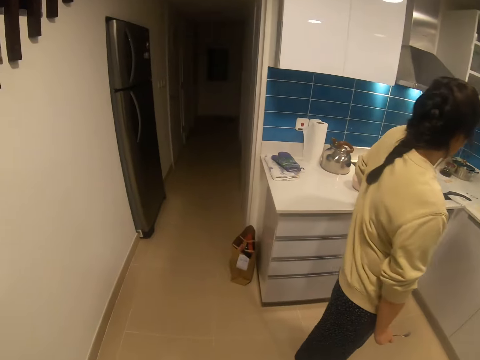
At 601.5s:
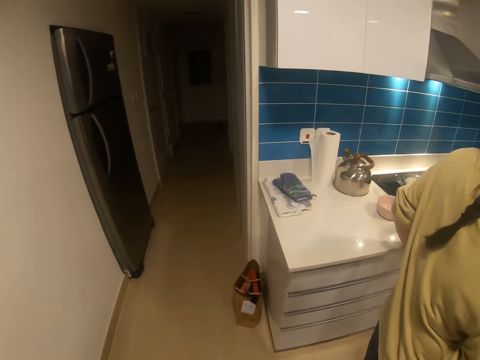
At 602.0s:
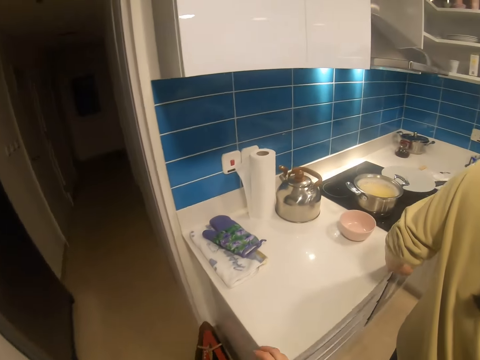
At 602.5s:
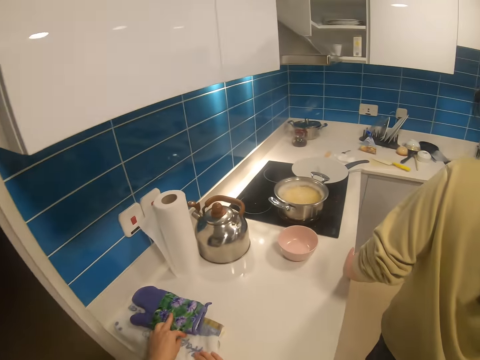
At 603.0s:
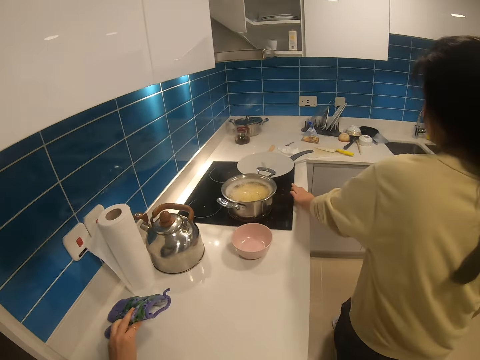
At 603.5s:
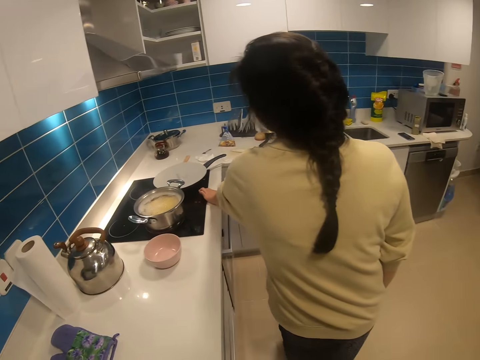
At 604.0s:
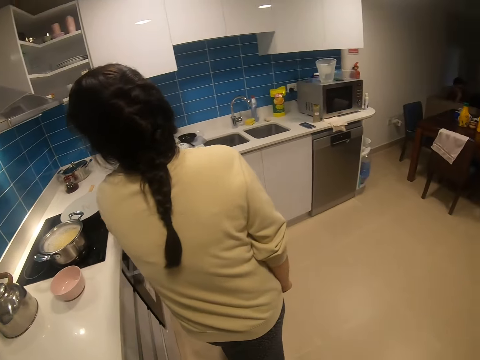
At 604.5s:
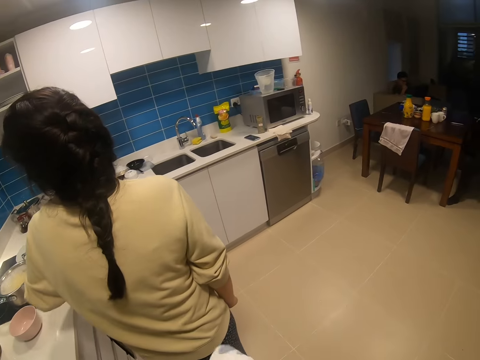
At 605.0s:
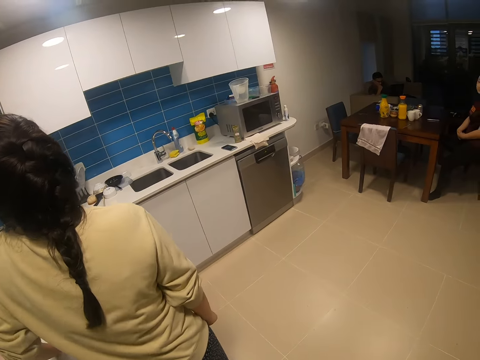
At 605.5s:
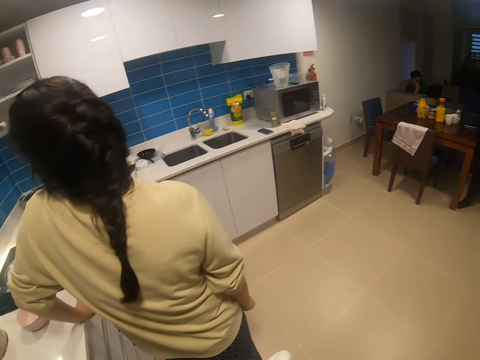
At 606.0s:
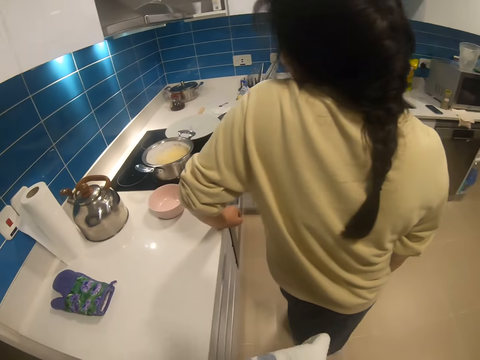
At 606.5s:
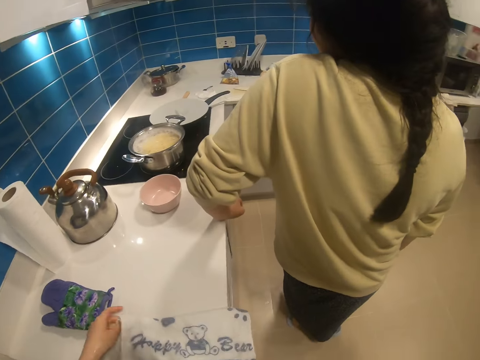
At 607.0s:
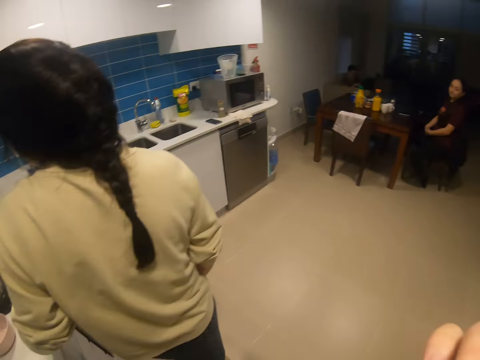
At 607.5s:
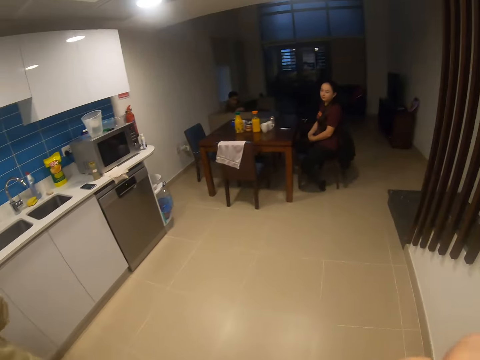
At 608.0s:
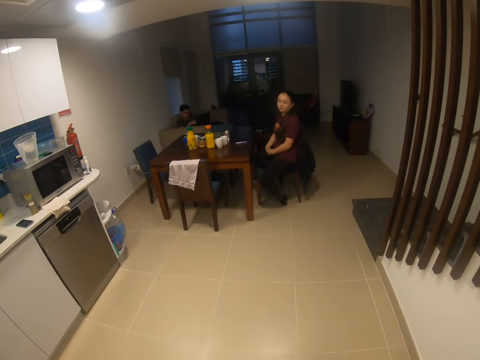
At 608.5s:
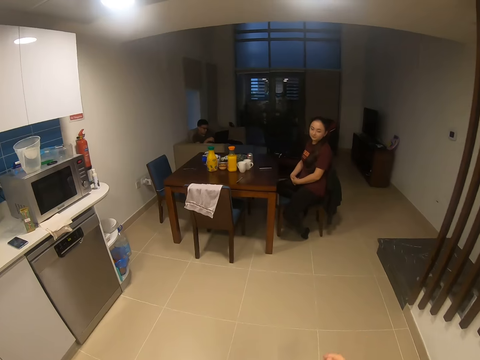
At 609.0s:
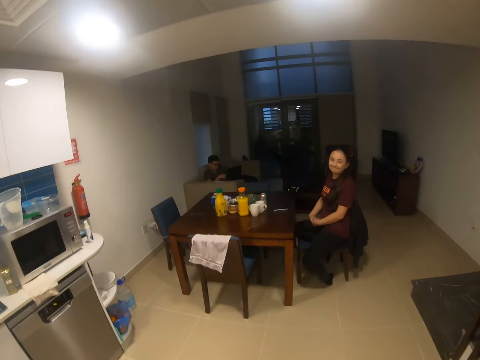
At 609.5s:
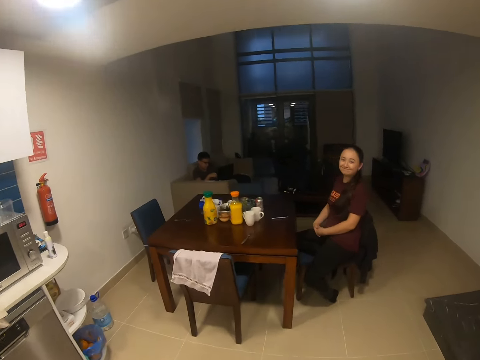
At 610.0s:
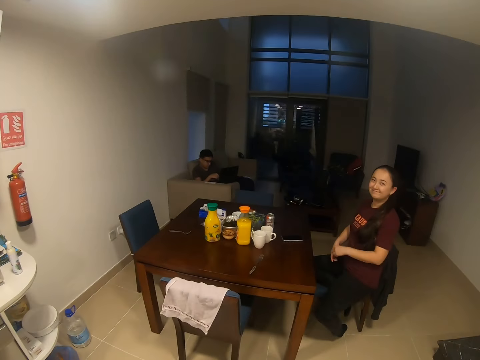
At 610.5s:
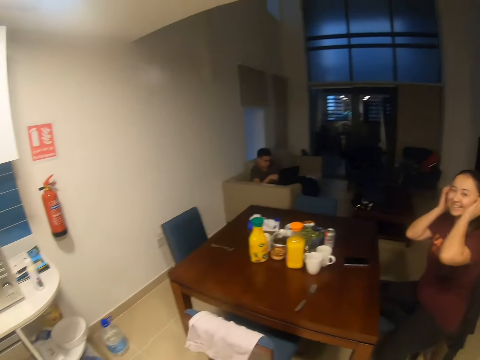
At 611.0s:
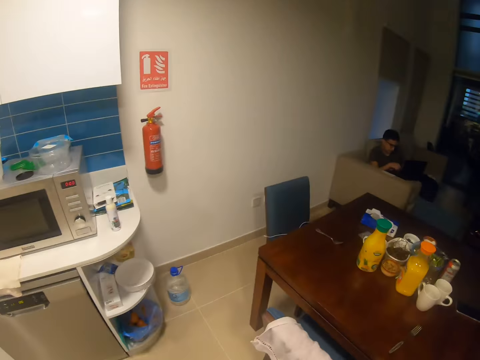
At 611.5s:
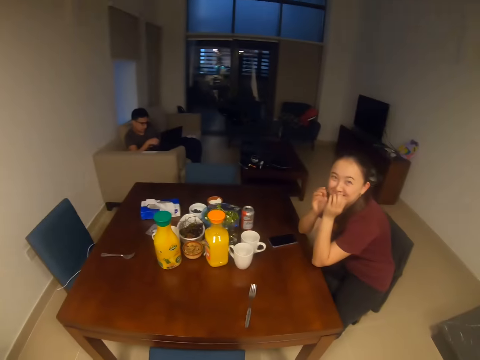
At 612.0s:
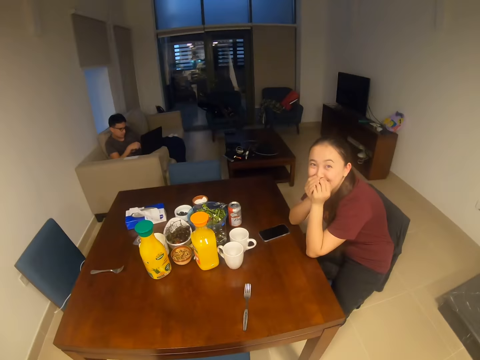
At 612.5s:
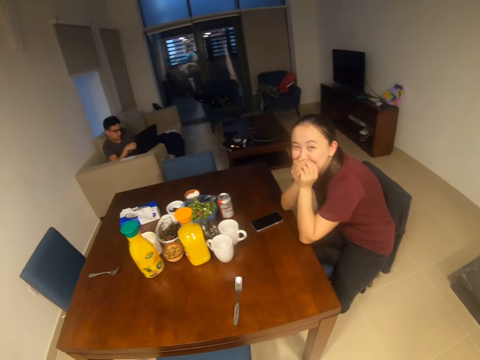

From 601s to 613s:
The camera wearer walks in the kitchen. They pick up a napkin. They wipe hands with the napkin. They hold a cloth. They walk to the dining table. They dialogue with a lady.

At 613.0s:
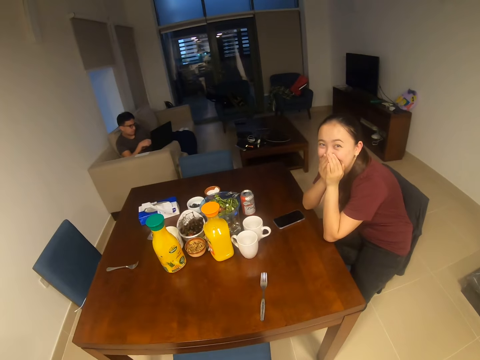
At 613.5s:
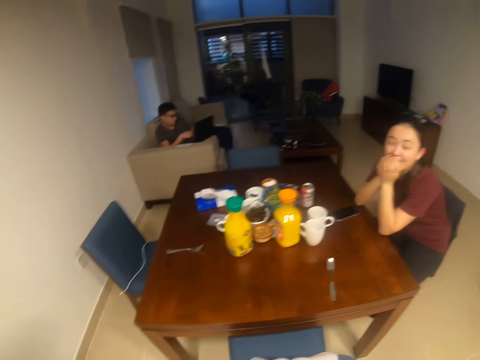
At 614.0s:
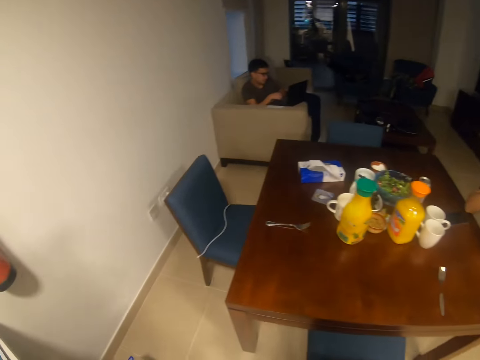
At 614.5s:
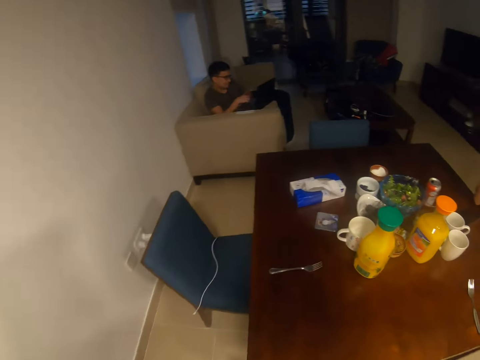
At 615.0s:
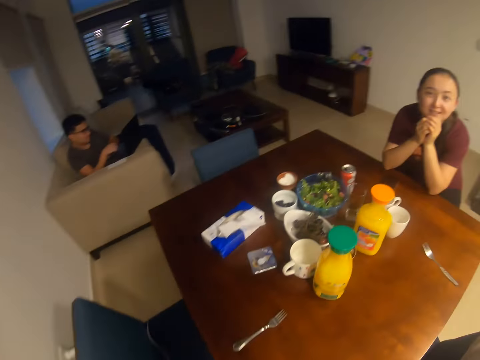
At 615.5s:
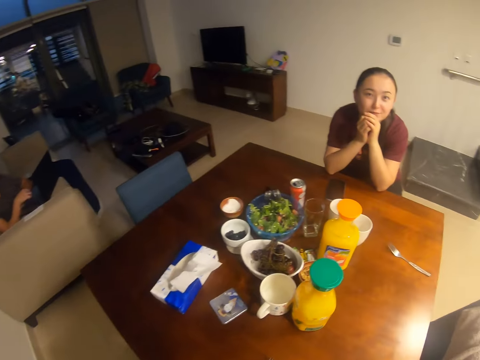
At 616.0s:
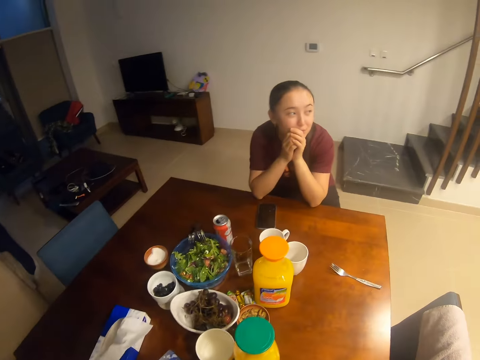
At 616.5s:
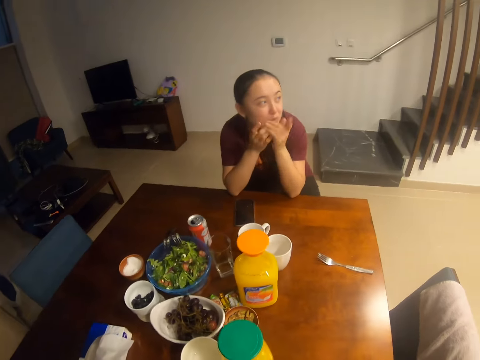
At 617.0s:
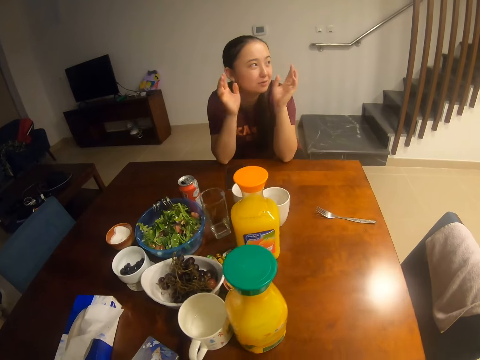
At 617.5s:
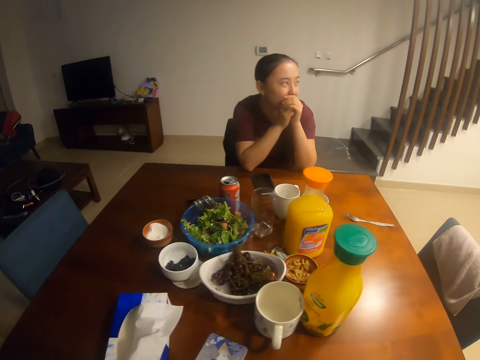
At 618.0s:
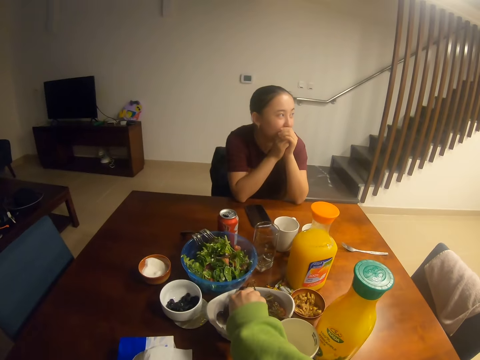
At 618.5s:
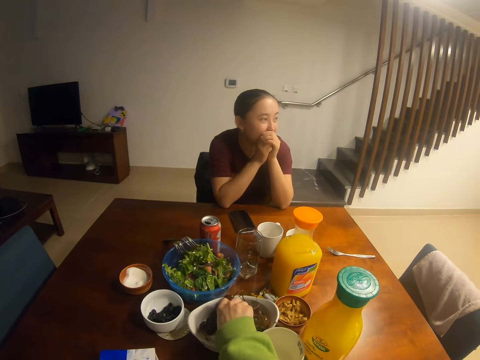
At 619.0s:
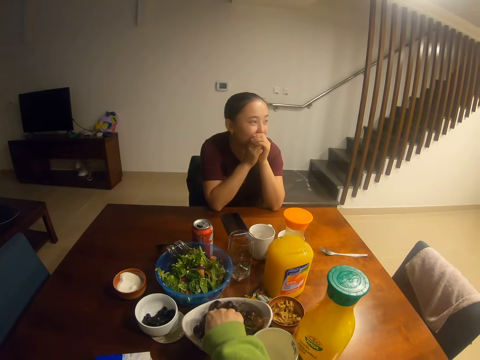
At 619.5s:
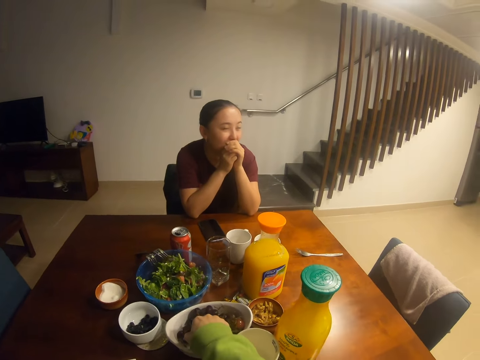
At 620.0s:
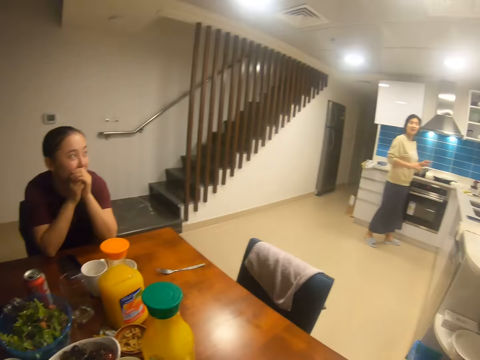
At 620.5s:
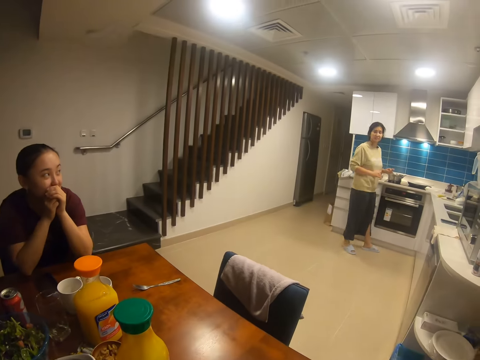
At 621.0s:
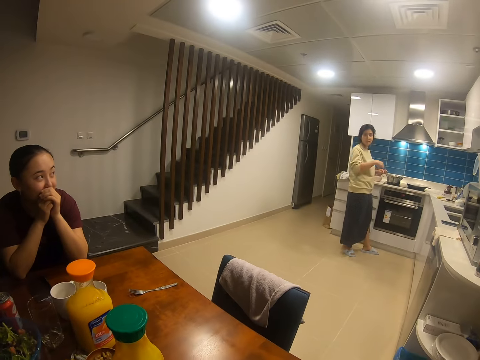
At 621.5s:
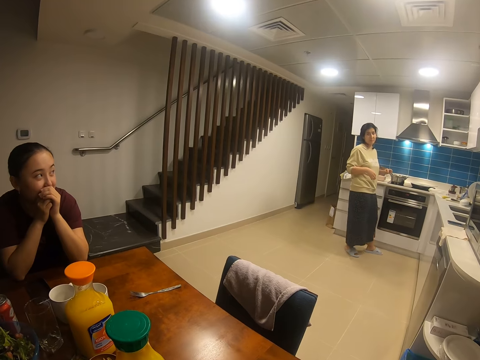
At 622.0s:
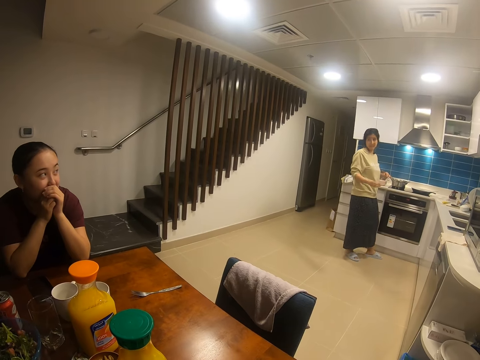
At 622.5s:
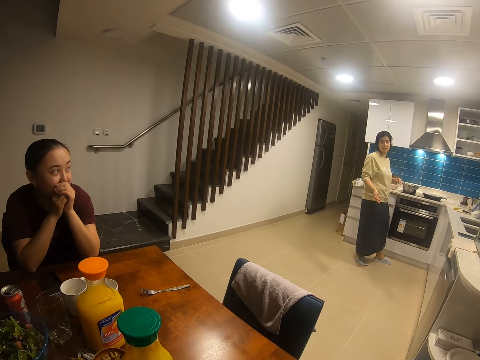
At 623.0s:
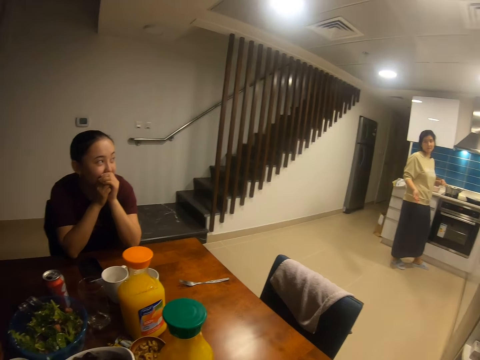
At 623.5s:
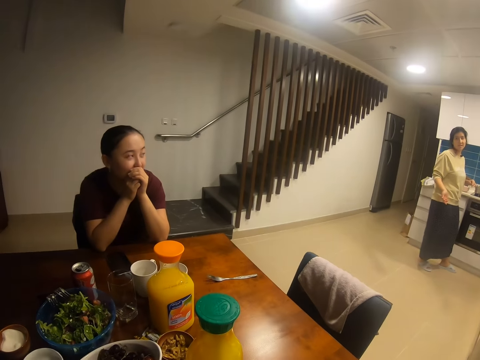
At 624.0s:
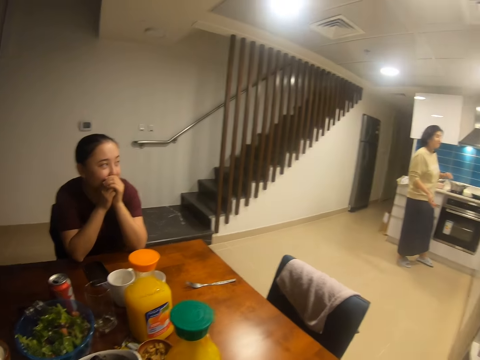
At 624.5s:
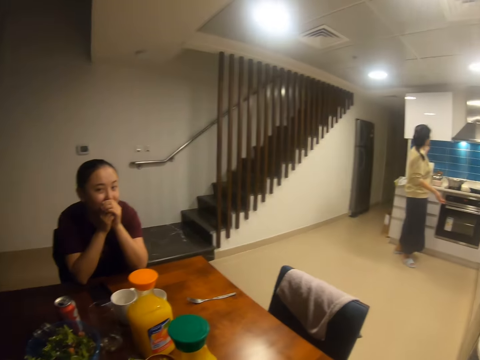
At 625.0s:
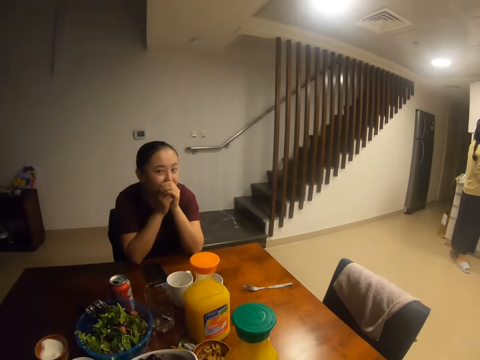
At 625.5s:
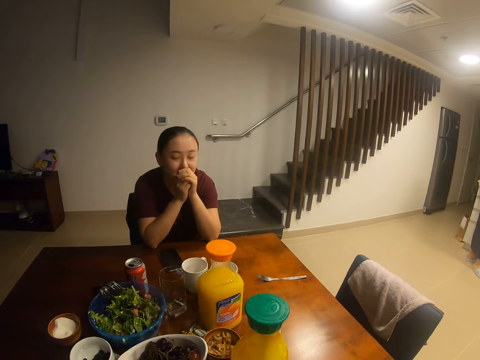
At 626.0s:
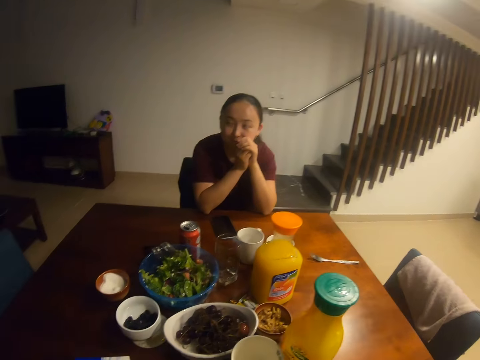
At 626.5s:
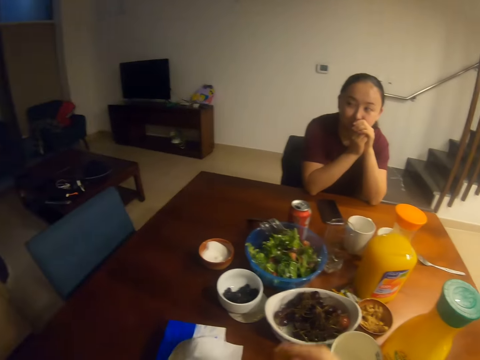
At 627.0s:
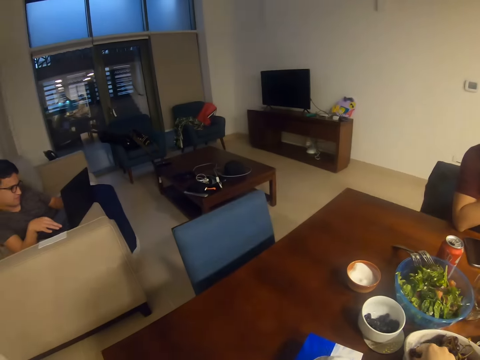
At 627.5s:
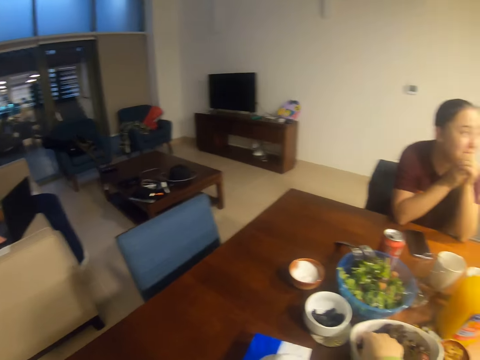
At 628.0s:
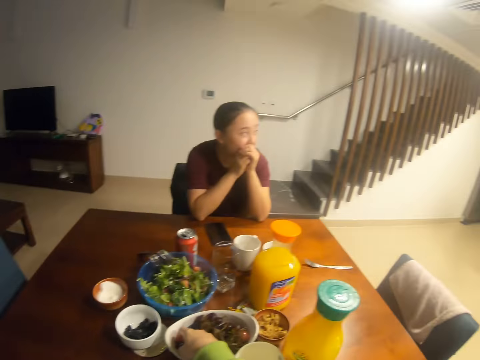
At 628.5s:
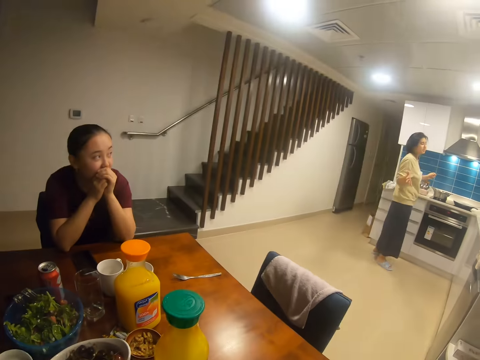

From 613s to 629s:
A lady holds hands. A man uses a laptop. The camera wearer sits at a table. They pick grapes from a bowl. They touch food in the bowl. They dialogue with another lady. The first lady holds hands. The camera wearer dialogues with the first lady. They look at the man.
